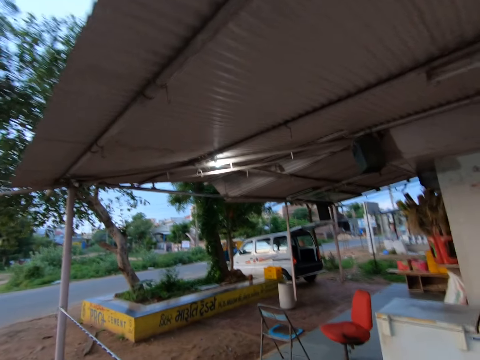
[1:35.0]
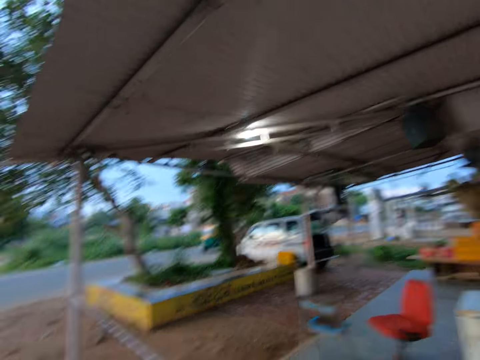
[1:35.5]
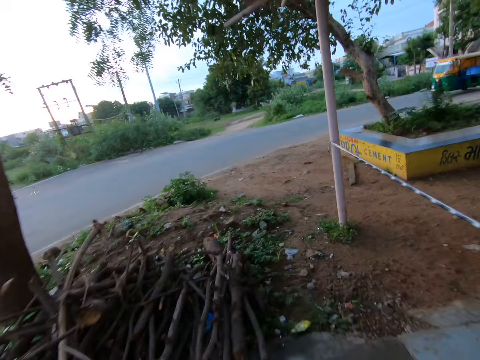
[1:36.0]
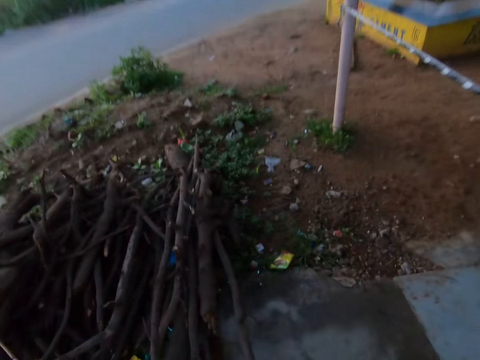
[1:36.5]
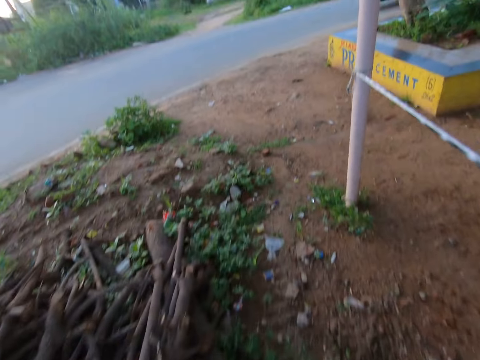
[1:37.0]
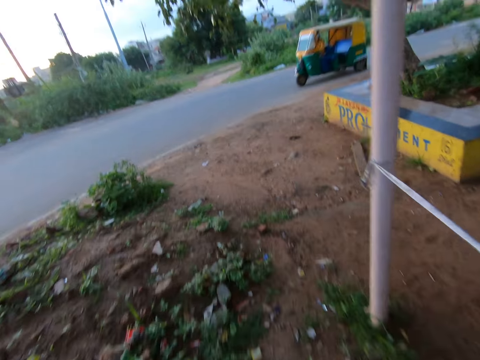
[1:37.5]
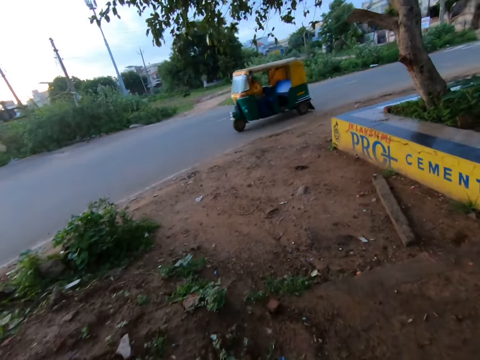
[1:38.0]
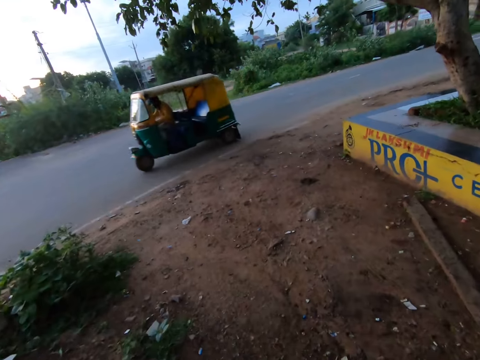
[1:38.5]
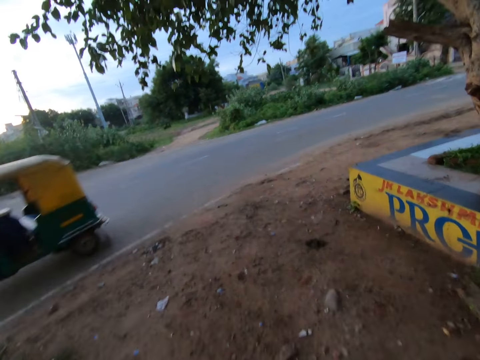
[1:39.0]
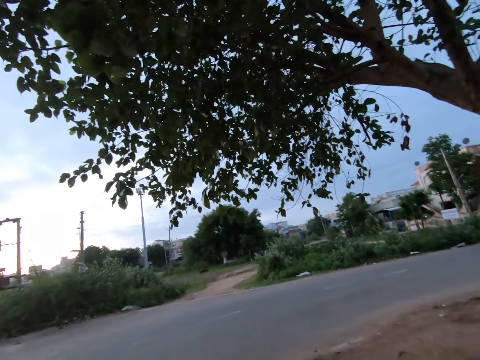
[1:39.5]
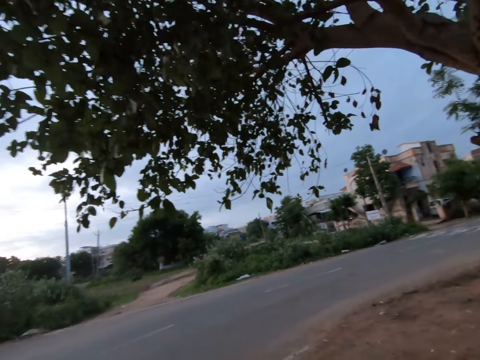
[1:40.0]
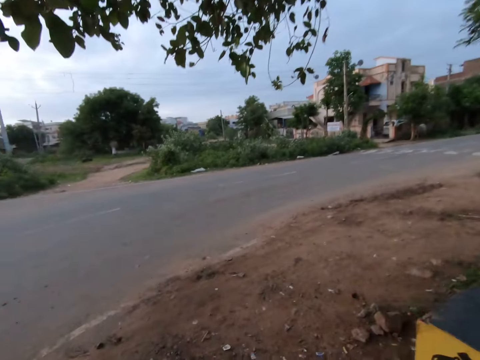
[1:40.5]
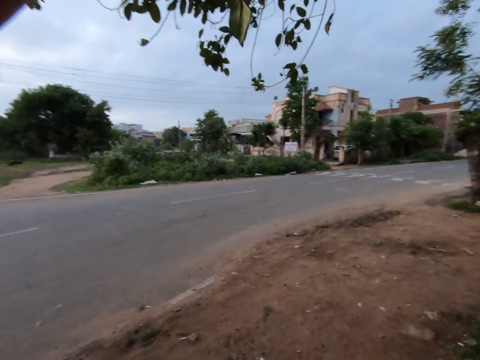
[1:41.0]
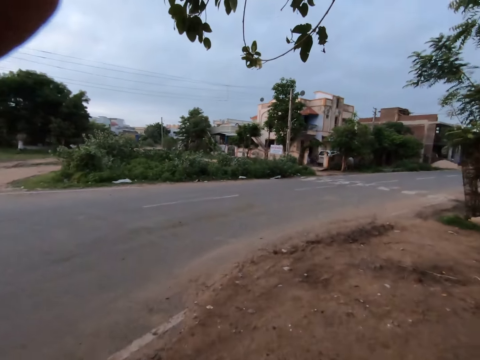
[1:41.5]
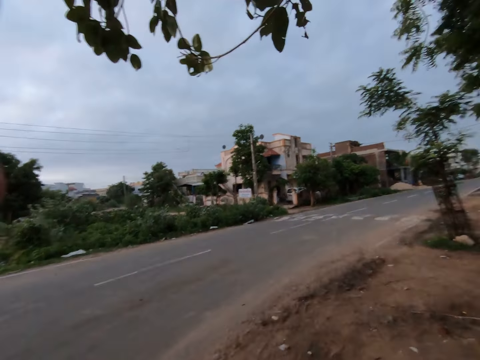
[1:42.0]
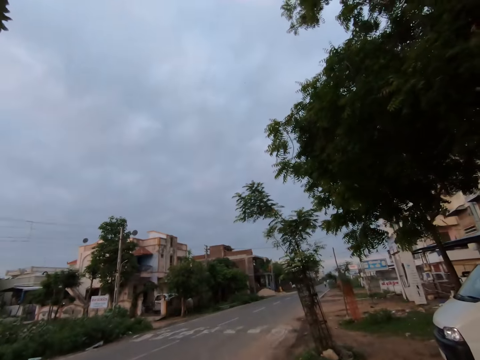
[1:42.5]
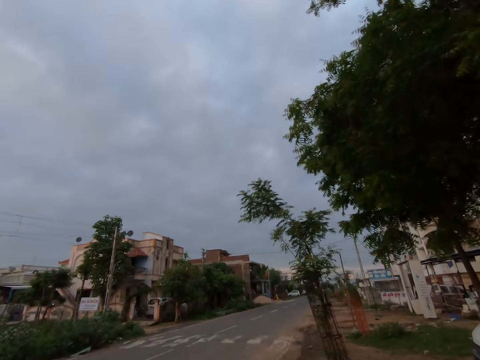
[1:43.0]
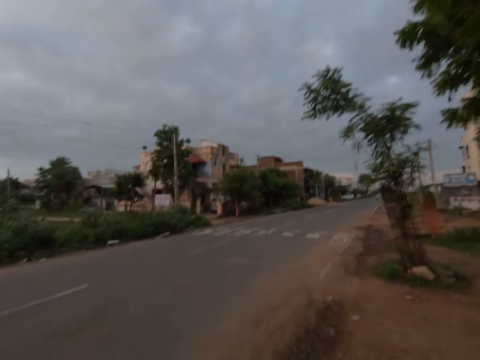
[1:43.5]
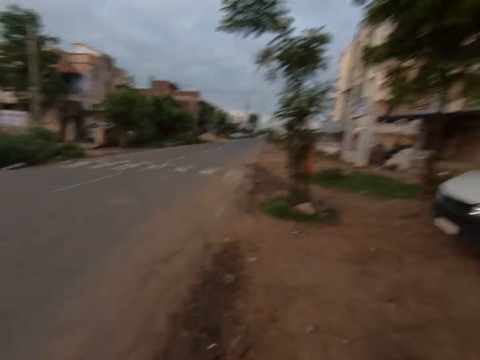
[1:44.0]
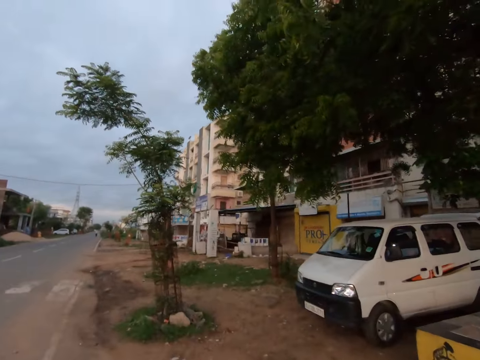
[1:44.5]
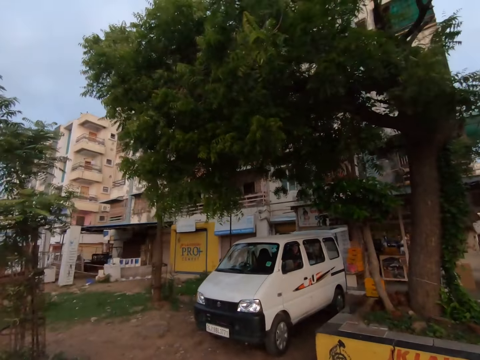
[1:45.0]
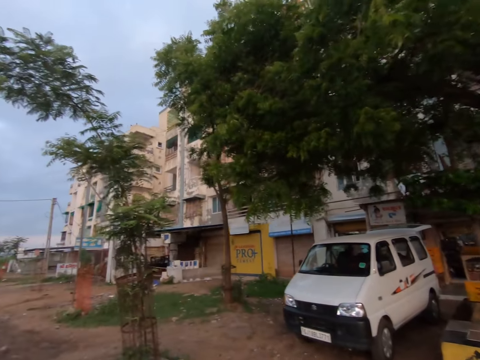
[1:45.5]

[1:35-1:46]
A tricycle drives past the camera wearer. The camera wearer adjusts the camera on his head with his left hand. He walks around.

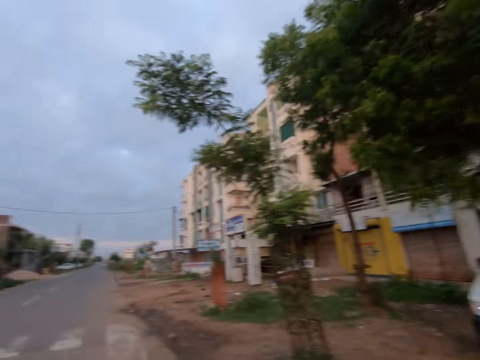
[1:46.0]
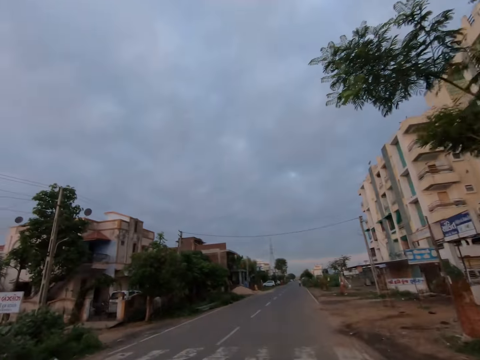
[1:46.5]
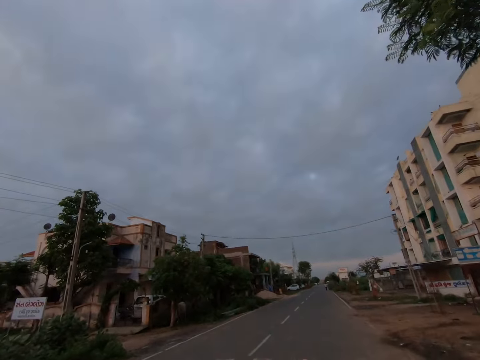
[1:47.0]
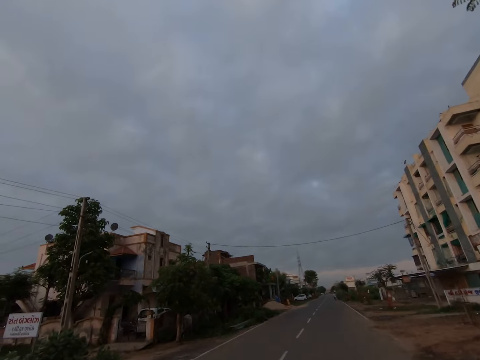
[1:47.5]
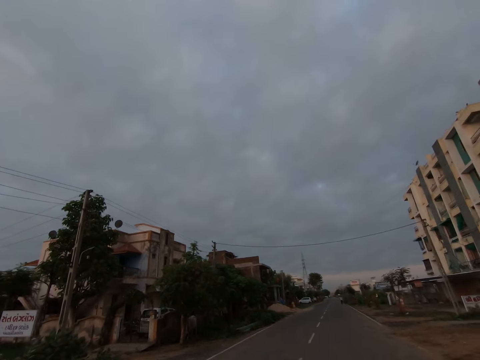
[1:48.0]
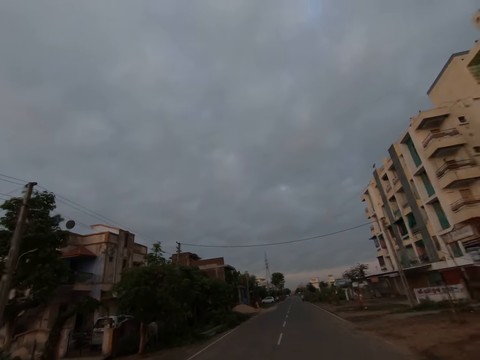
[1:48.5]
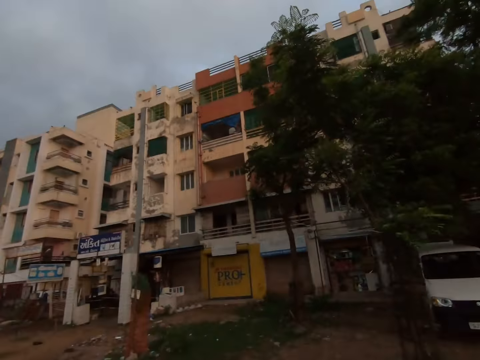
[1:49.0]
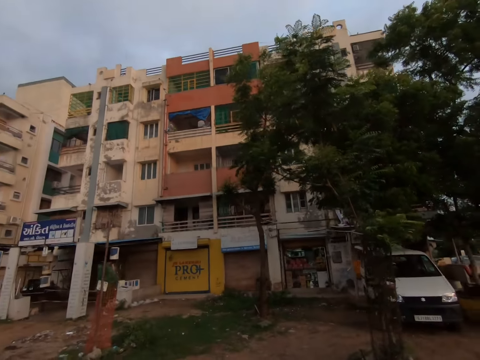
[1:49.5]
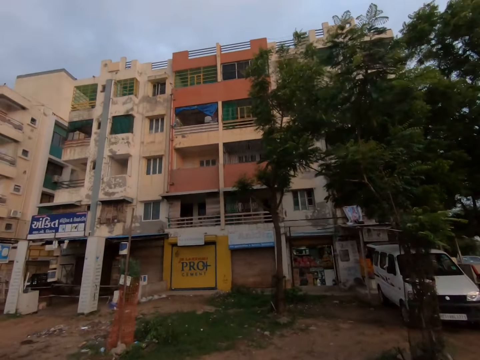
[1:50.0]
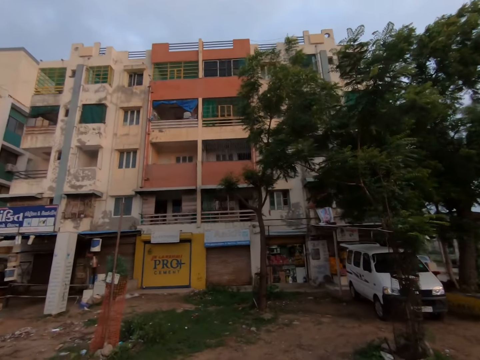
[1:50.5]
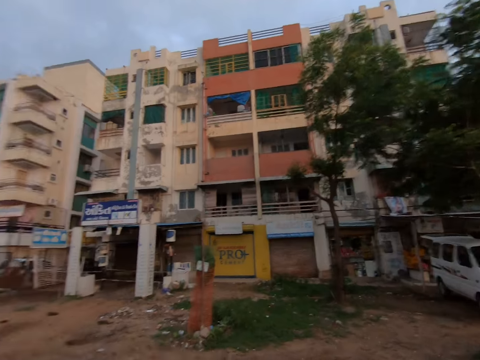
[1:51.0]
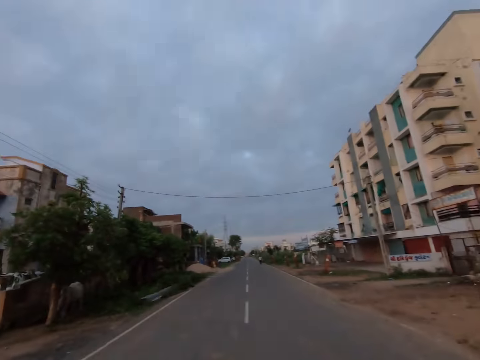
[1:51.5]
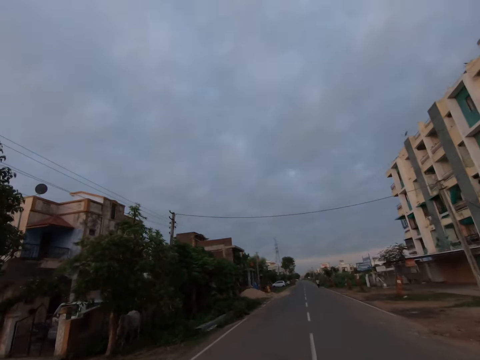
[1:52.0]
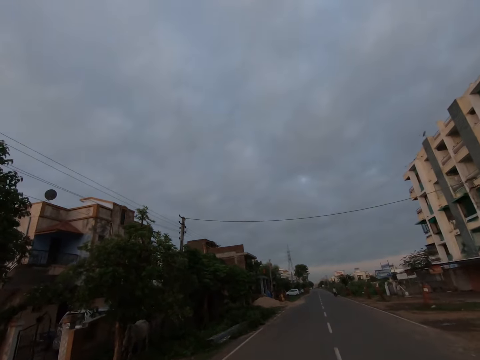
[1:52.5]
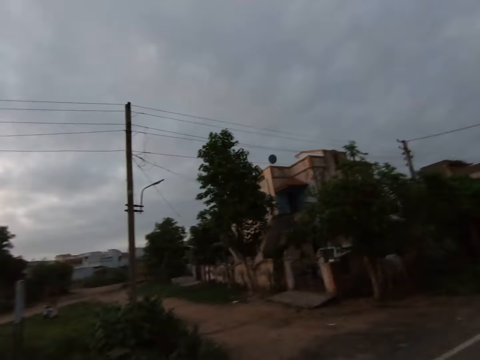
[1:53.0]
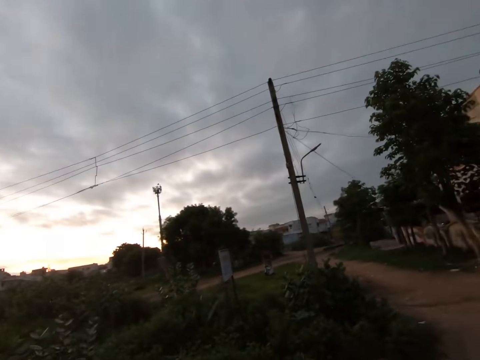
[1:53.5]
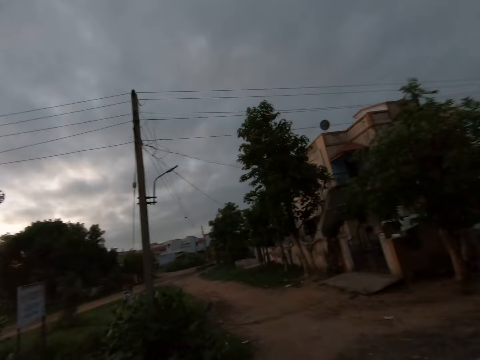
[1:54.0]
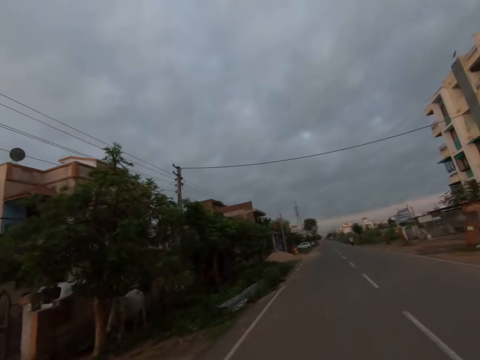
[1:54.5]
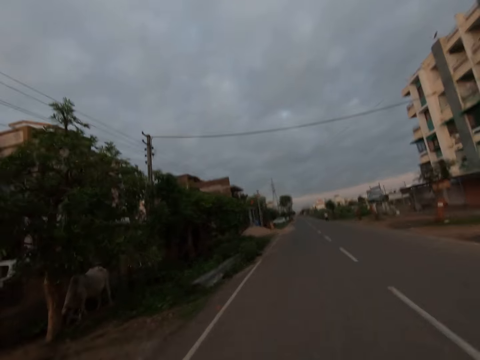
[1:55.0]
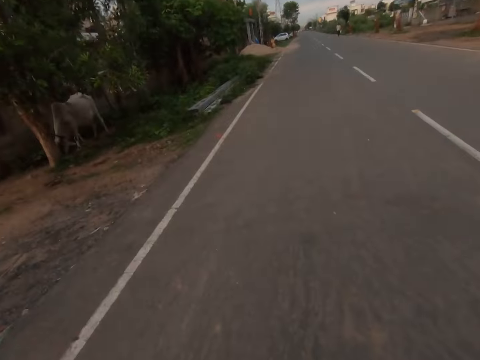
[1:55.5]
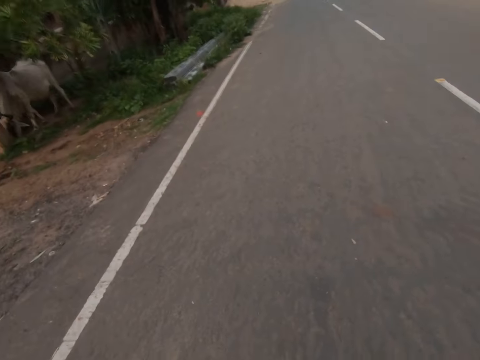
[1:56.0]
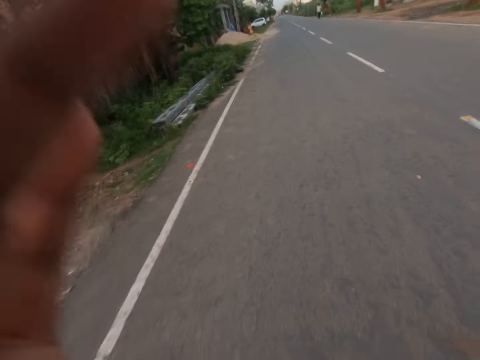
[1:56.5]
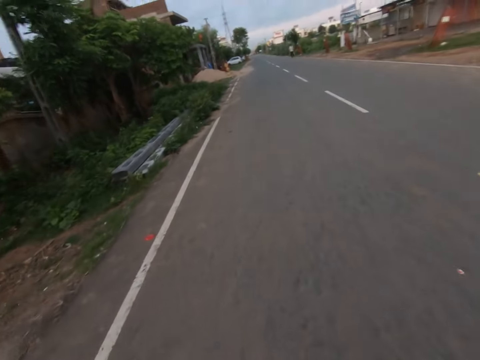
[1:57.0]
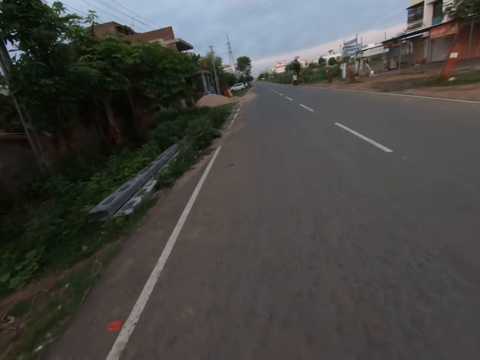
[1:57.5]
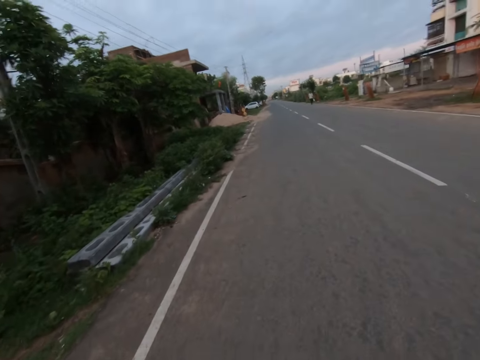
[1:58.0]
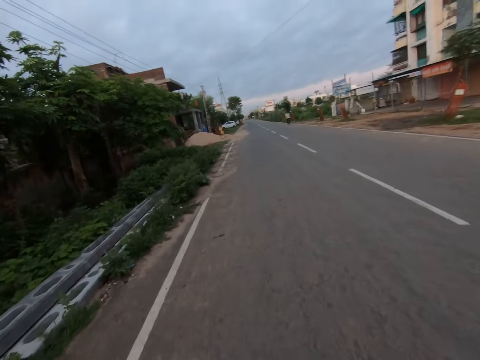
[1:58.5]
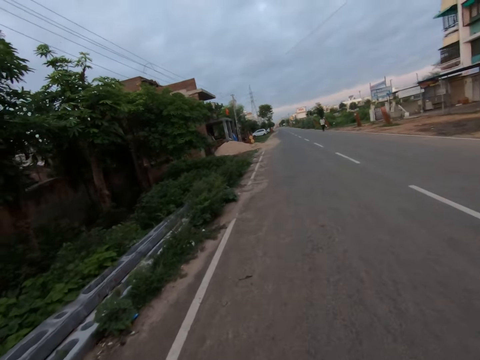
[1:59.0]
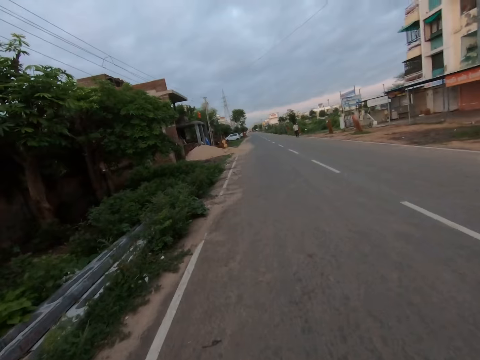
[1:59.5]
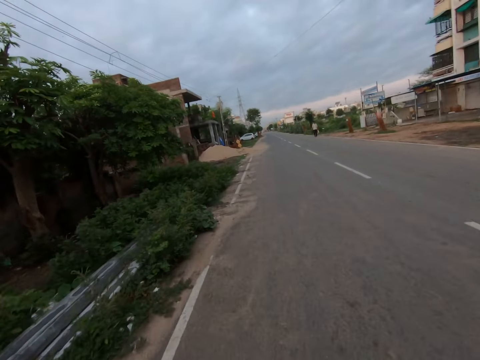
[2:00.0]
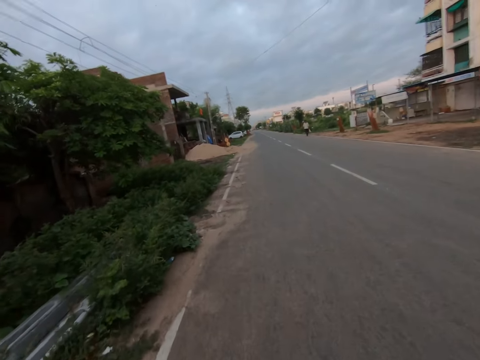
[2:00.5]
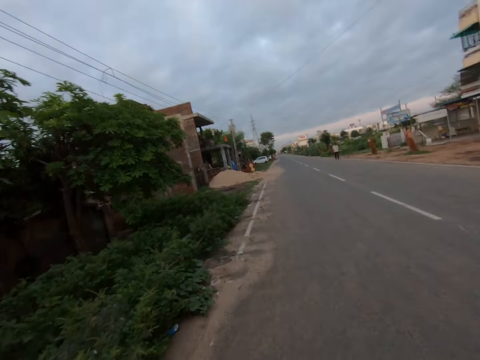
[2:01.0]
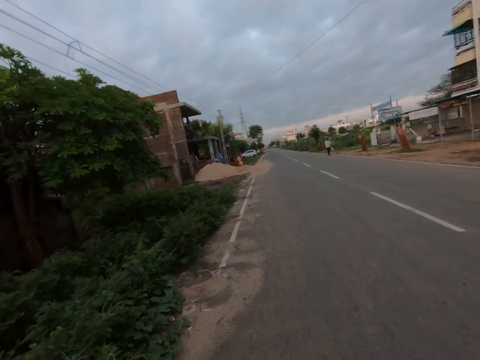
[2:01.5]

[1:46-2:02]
The camera wearer crosses a road. They look around, walk around, look around, and walk on the road. They fix the camera on the head and walk around.
